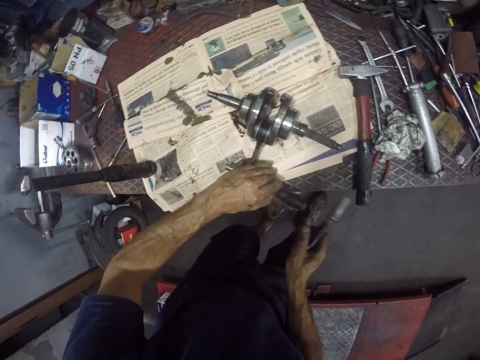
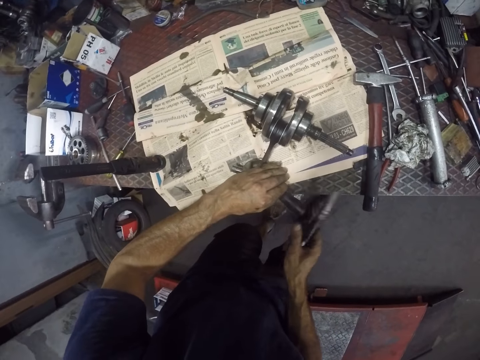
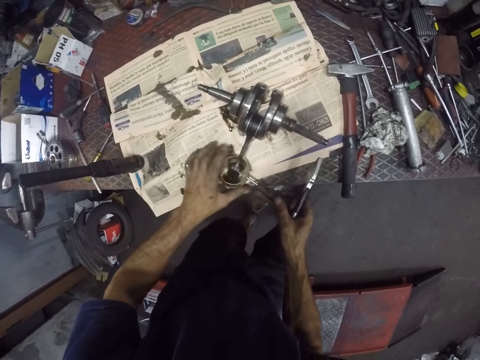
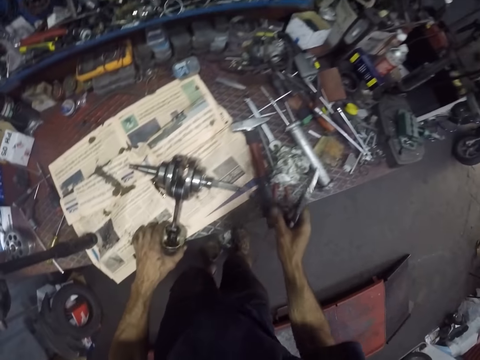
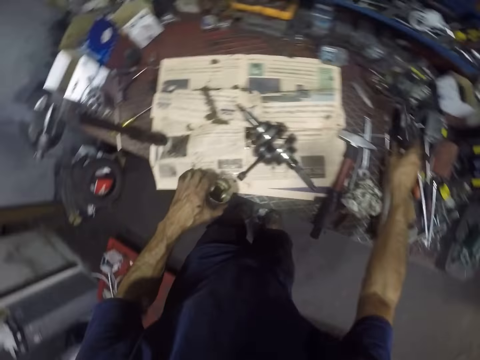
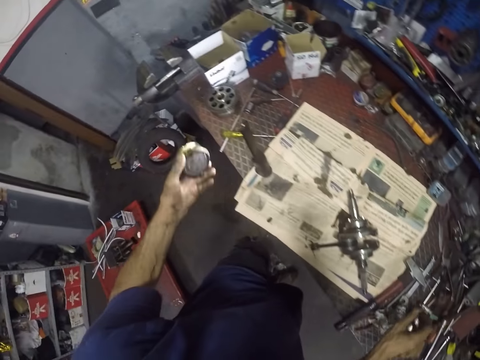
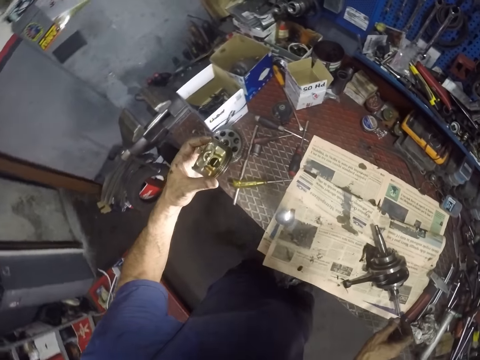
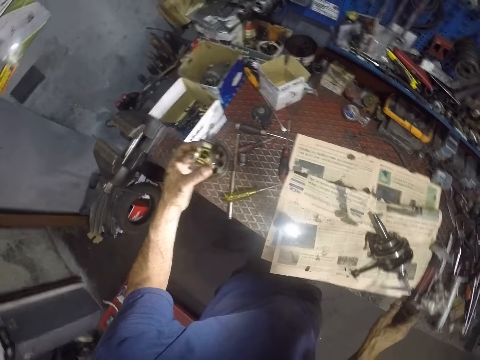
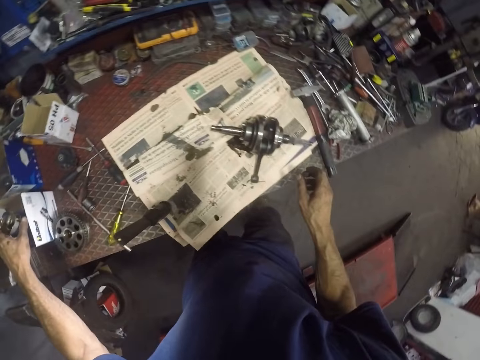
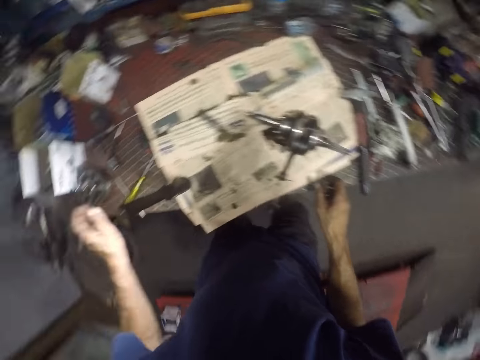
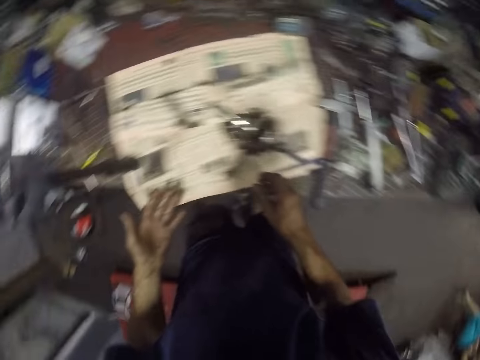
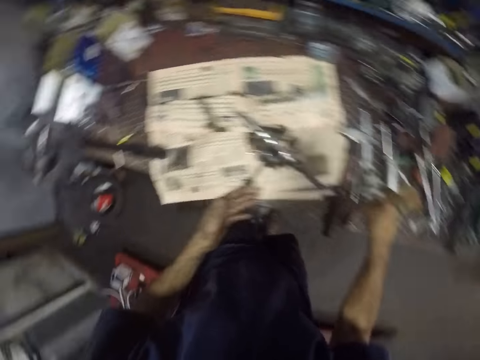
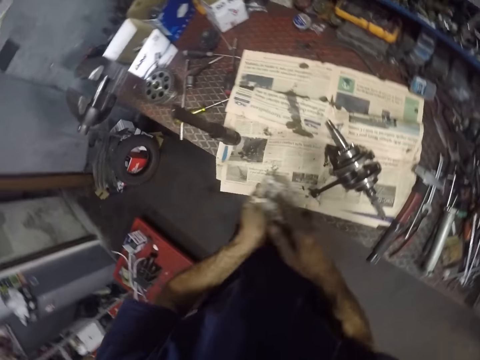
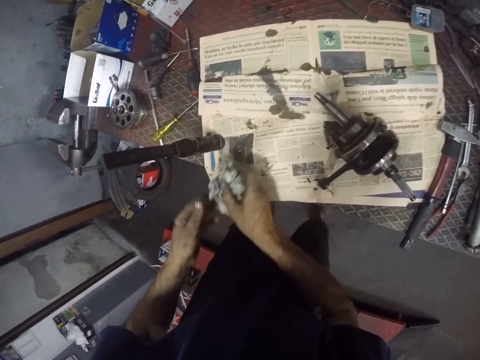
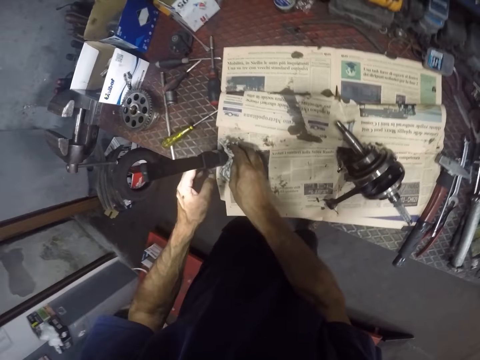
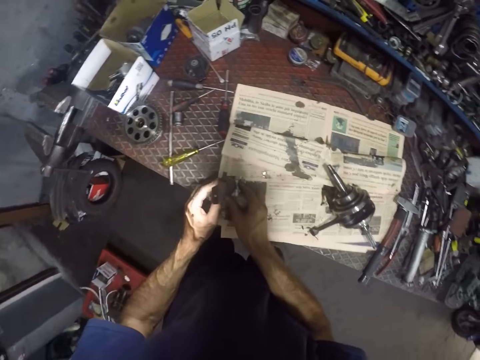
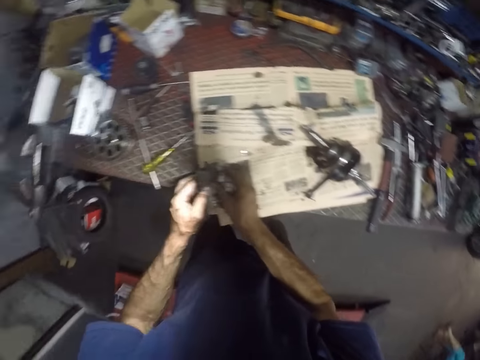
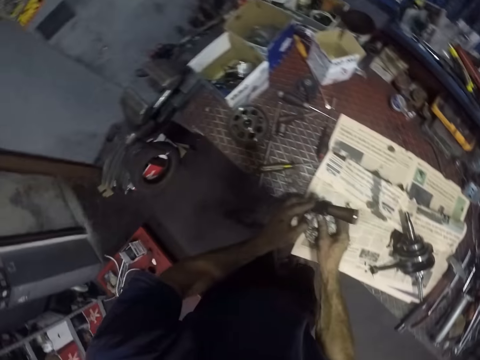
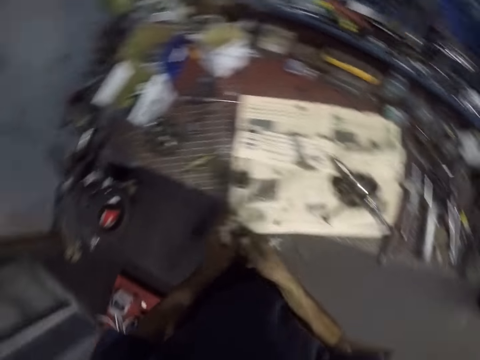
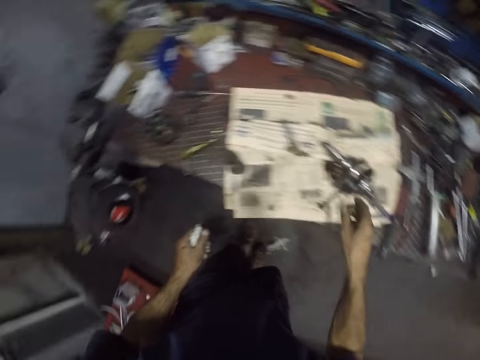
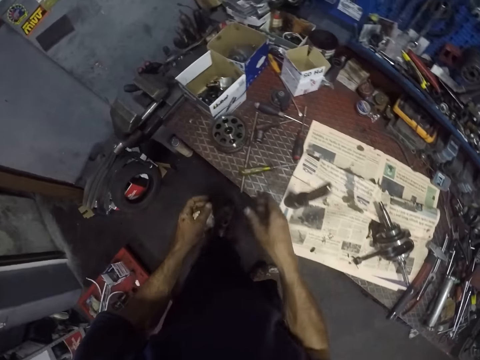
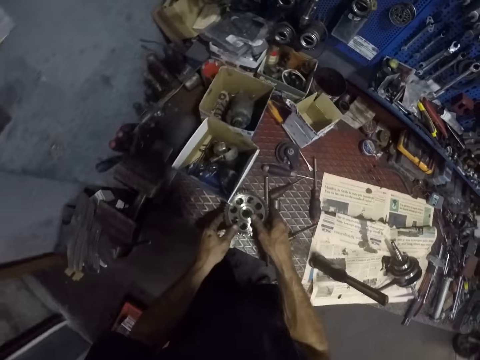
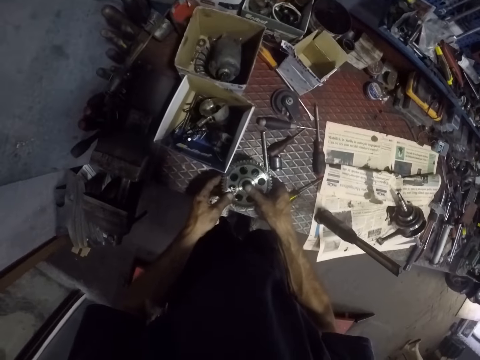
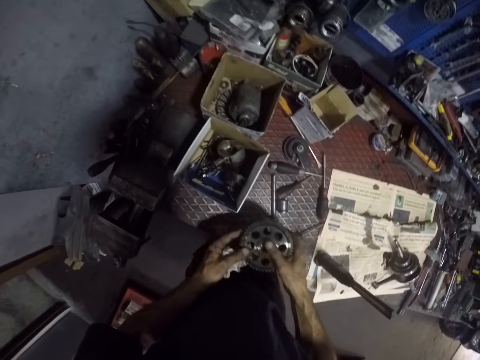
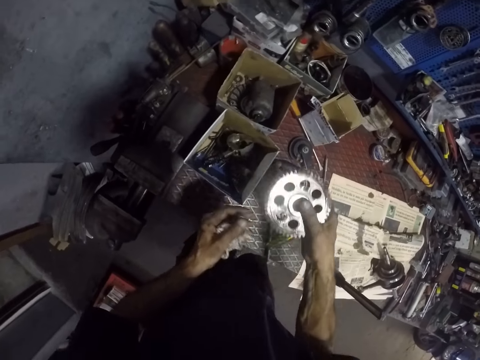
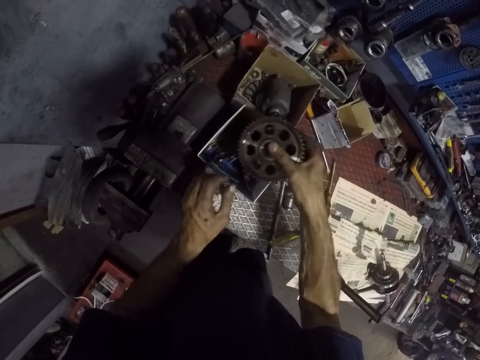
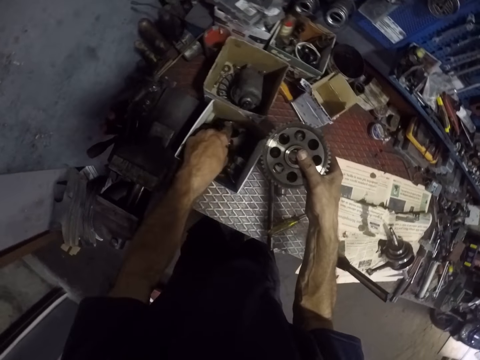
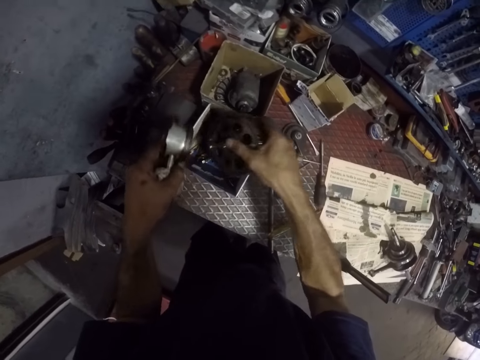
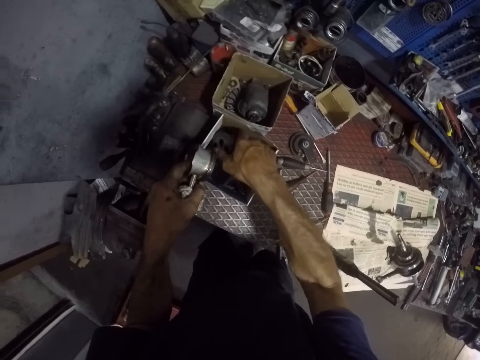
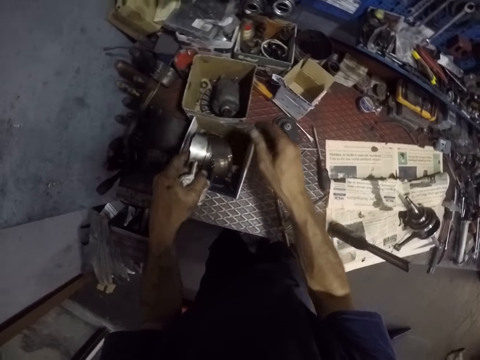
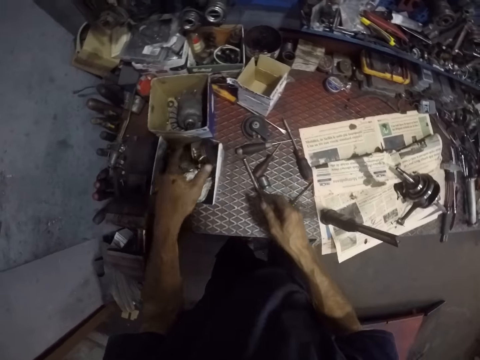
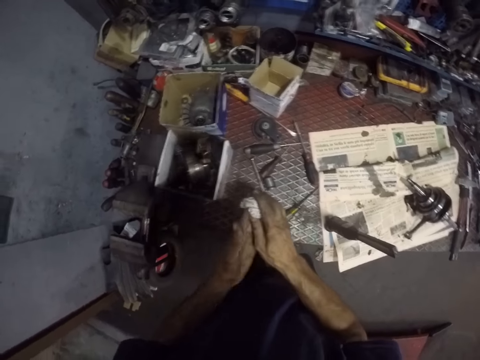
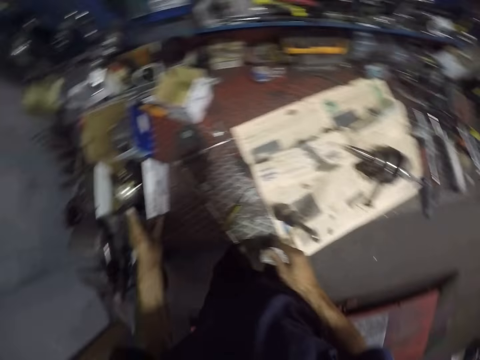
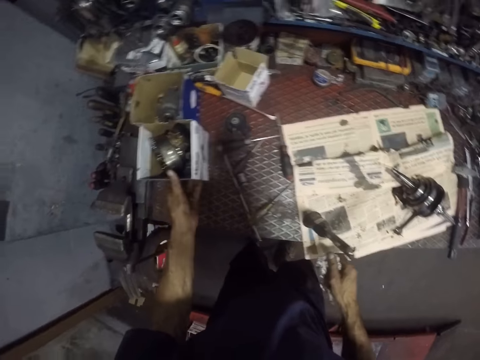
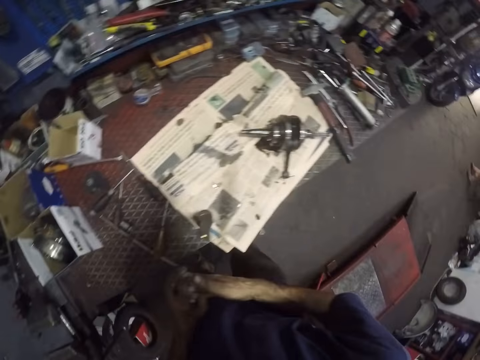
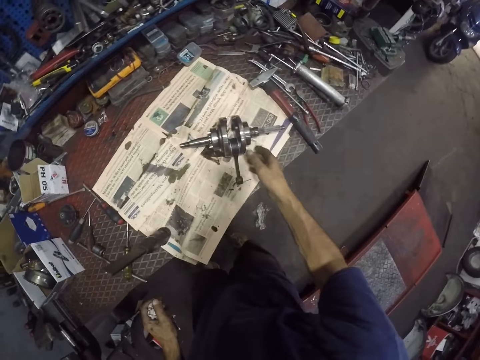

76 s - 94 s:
The camera wearer drops the pliers on the work bench with the right hand. They drop a rim into the carton or box with the left hand. They pick the paper from the work bench with the right hand. They clean both hands with the piece of paper. They clean an iron lamp with the paper with both hands. They pick the rim from the work bench with both hands. They put the rim into the carton with the right hand. They remove something from the box. They put a part of the engine in the box. They put something in the box. They wipe hands.

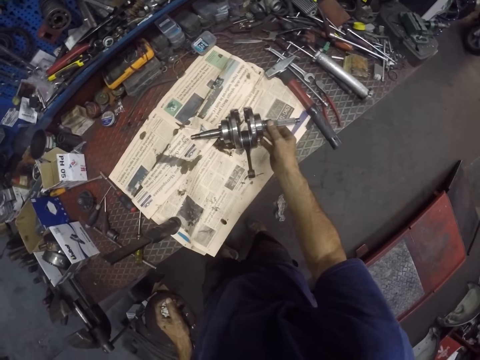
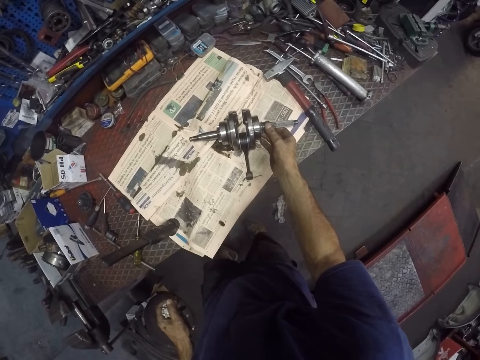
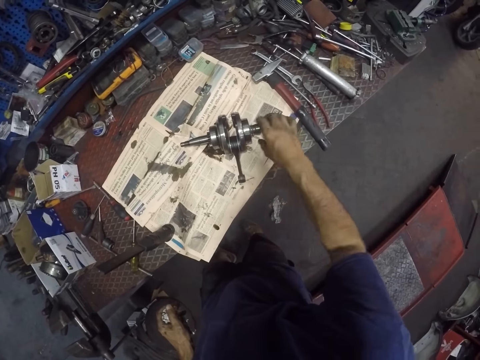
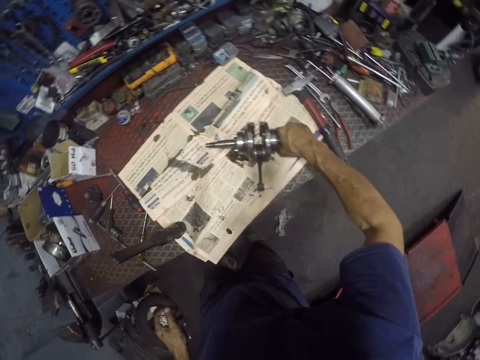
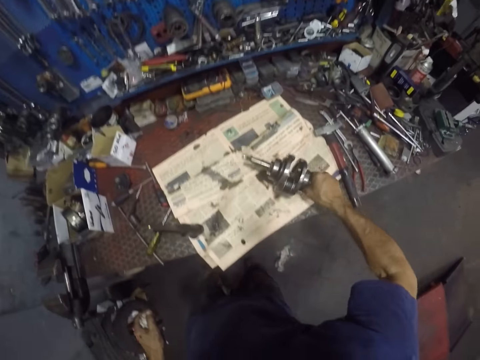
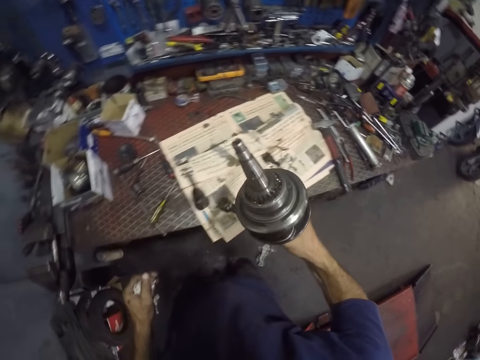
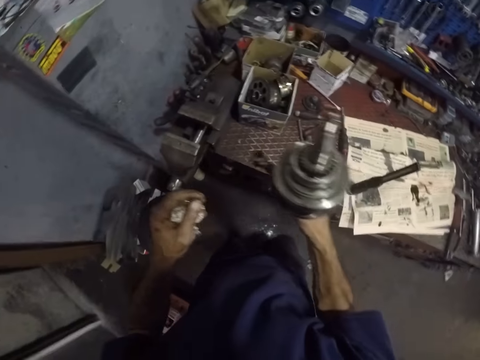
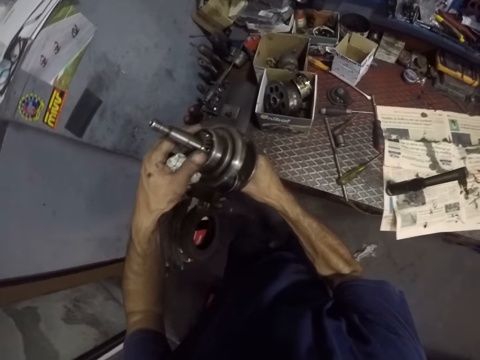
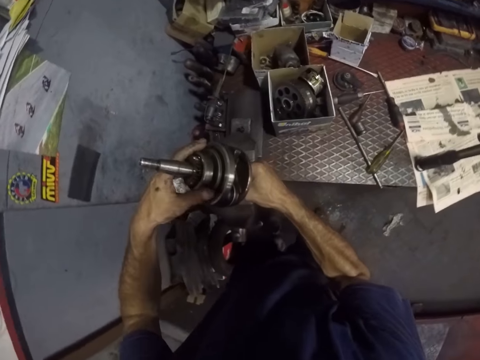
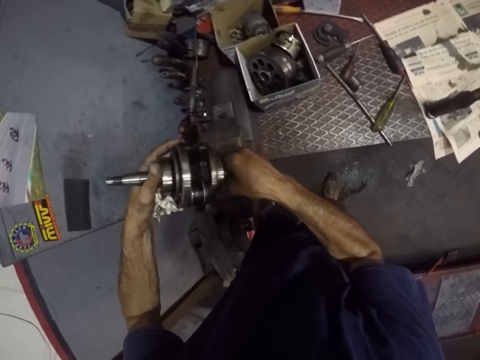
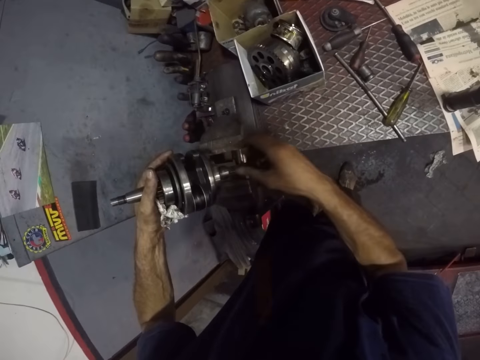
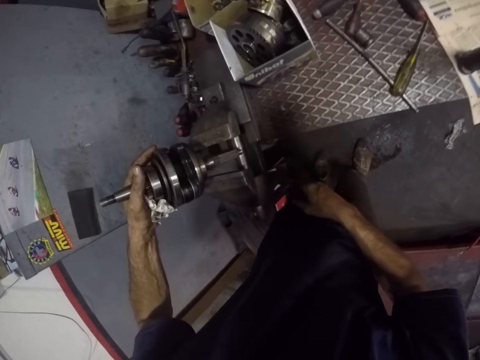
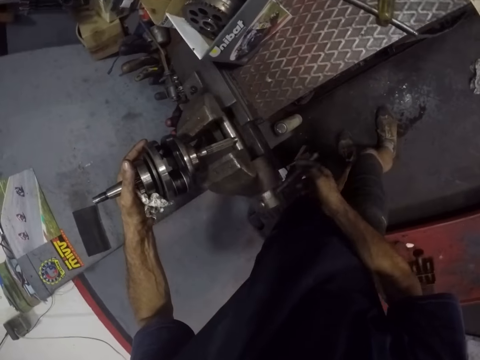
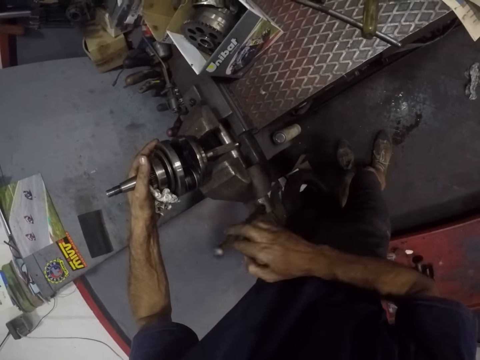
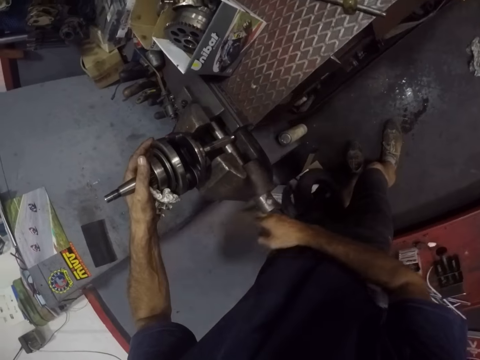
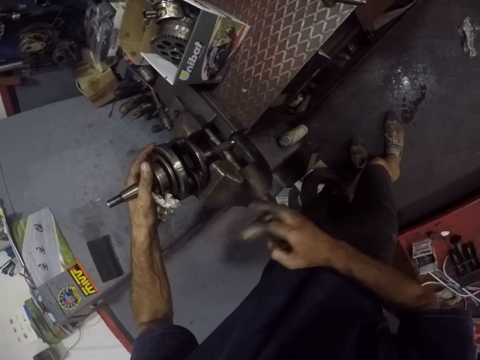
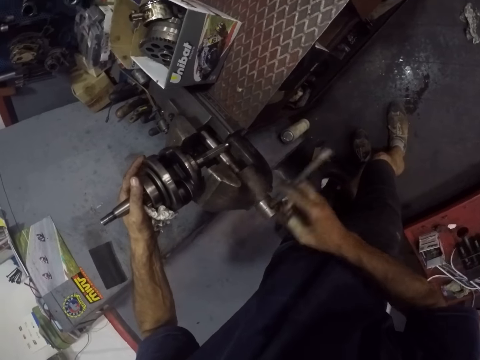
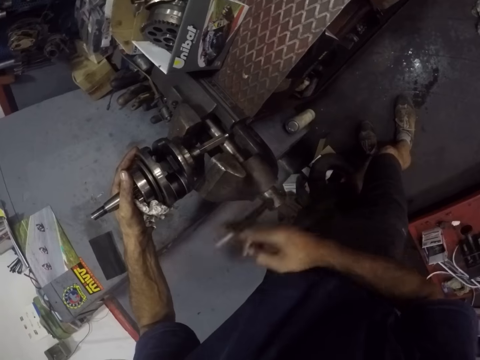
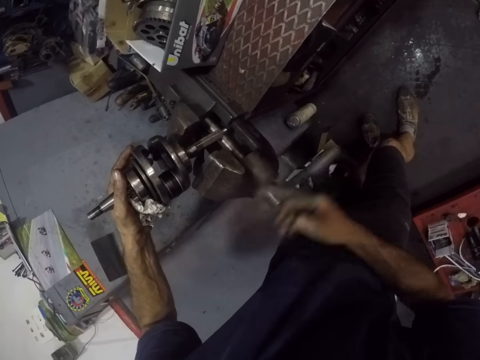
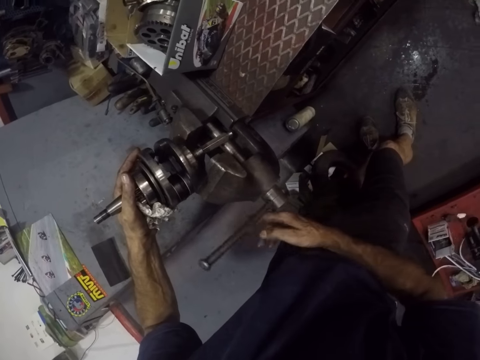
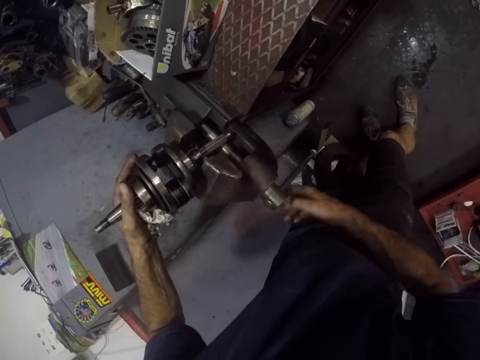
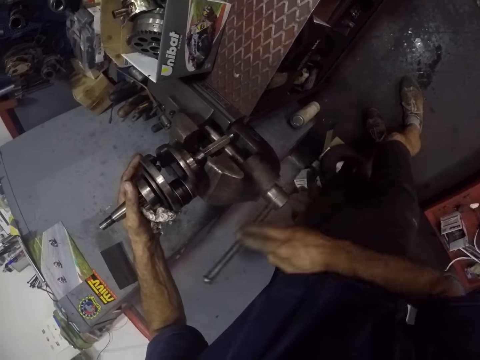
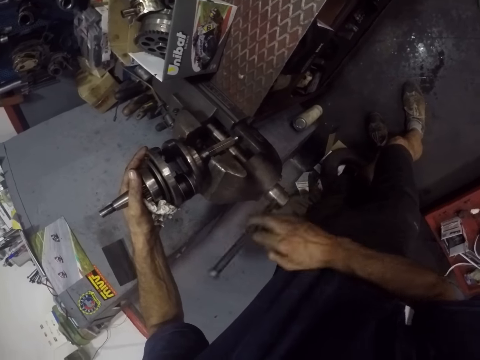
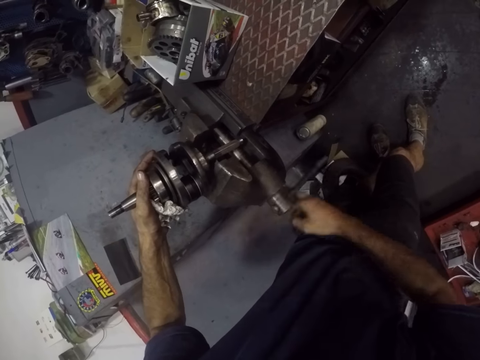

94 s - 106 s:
The camera wearer picks the part of the machine with the right hand. They place the part of the machine on a bench vice with both hands. They roll the bench vice with the right hand.
